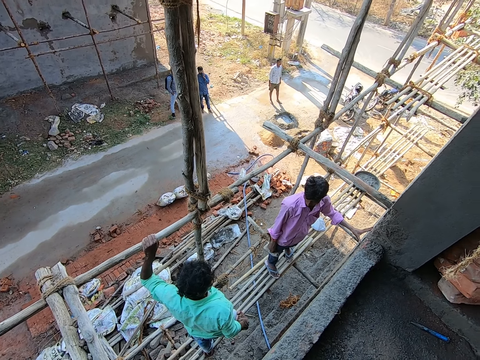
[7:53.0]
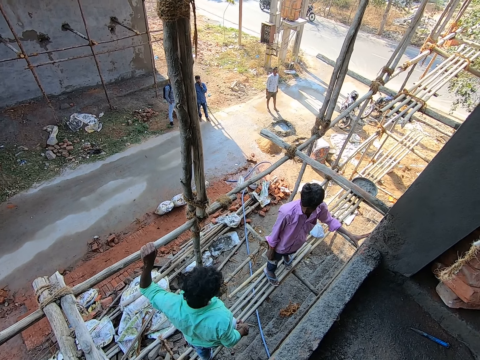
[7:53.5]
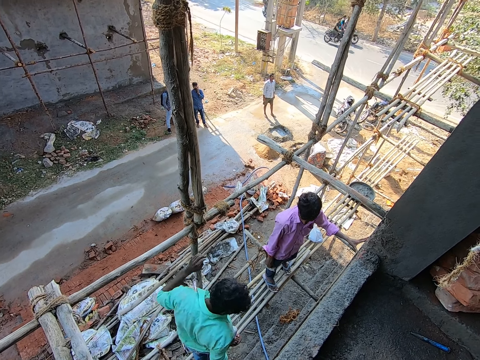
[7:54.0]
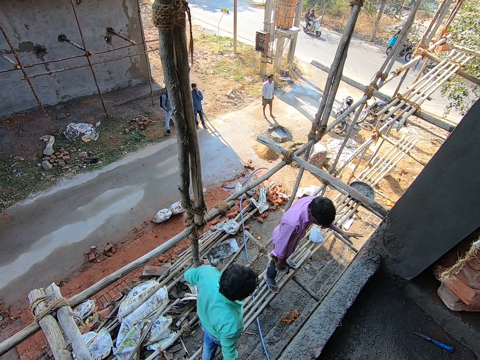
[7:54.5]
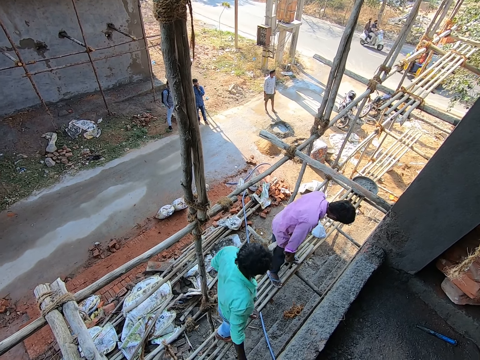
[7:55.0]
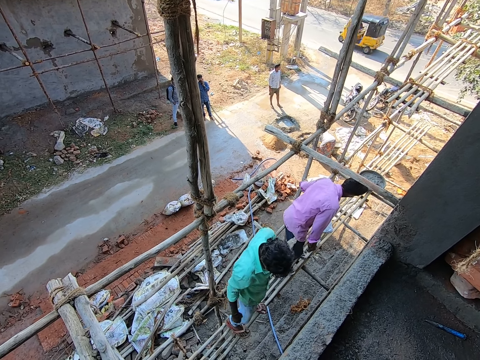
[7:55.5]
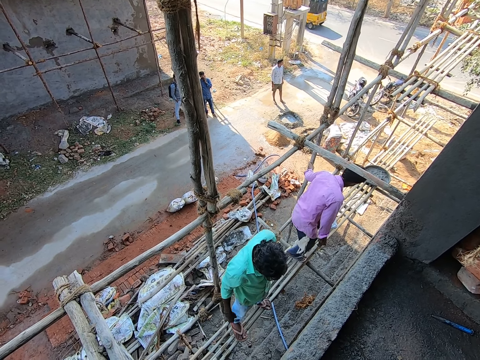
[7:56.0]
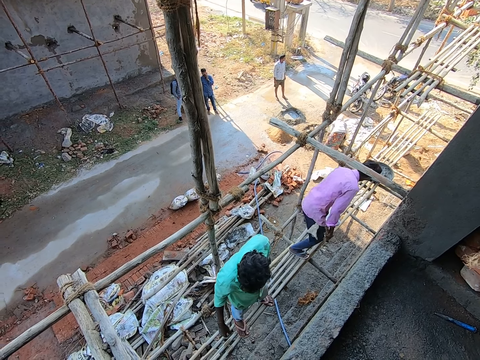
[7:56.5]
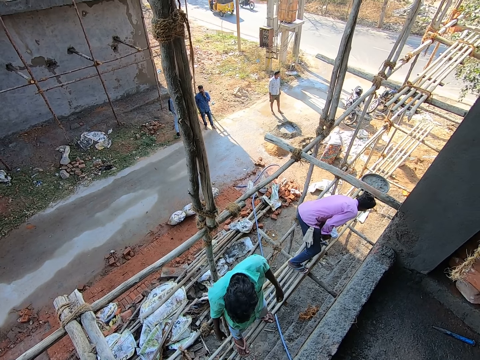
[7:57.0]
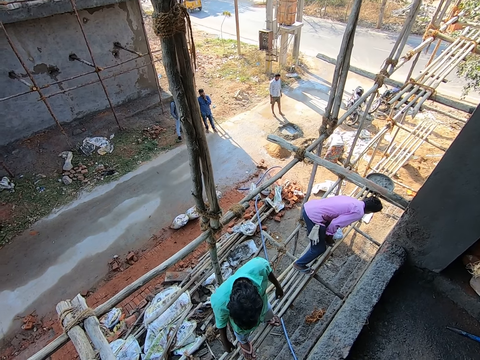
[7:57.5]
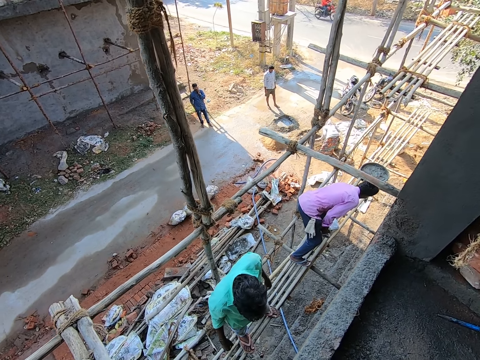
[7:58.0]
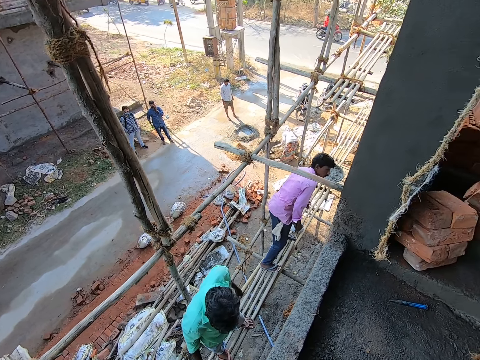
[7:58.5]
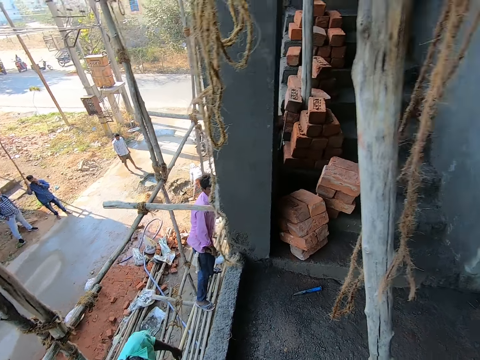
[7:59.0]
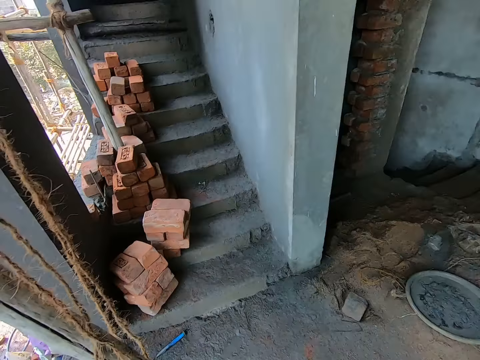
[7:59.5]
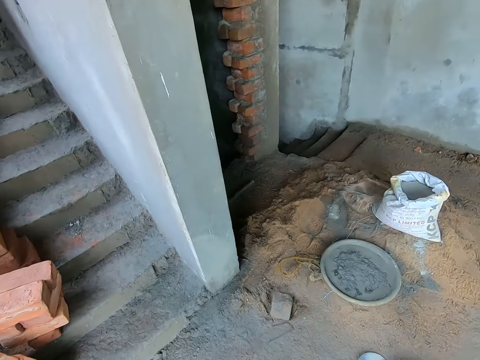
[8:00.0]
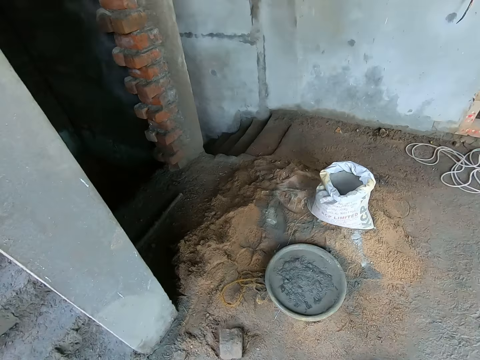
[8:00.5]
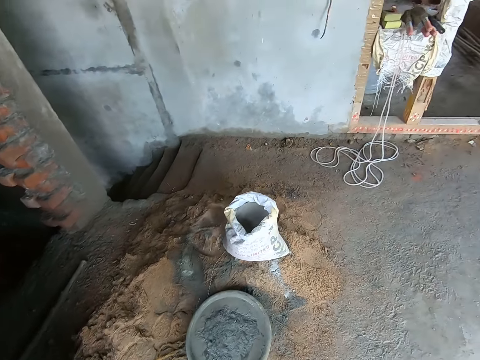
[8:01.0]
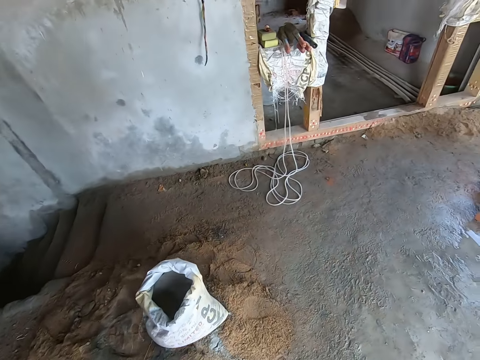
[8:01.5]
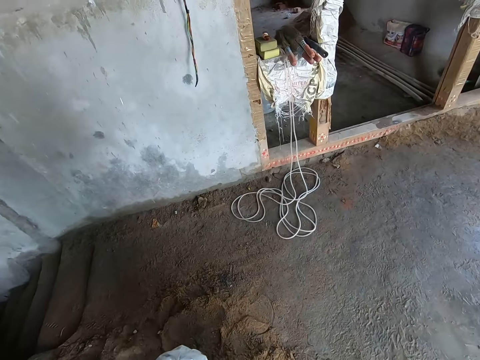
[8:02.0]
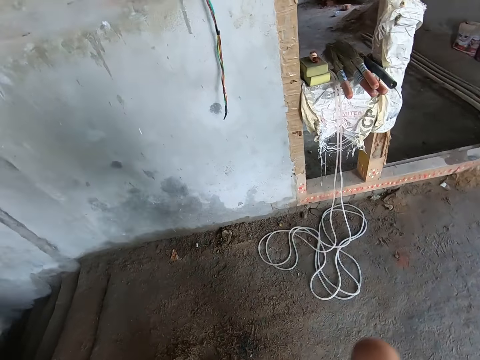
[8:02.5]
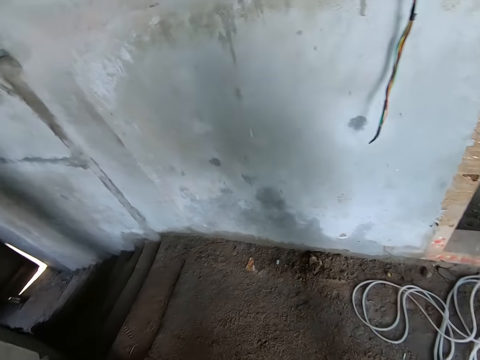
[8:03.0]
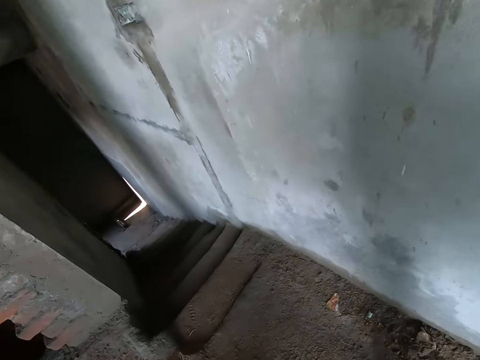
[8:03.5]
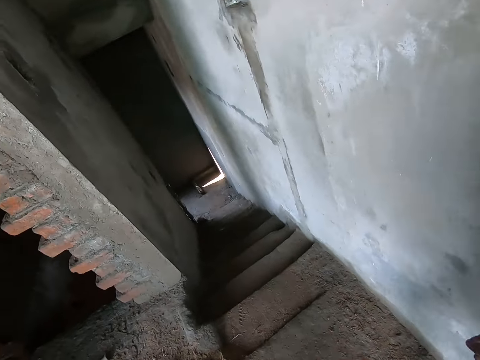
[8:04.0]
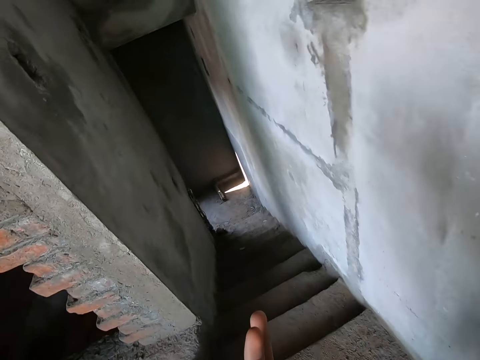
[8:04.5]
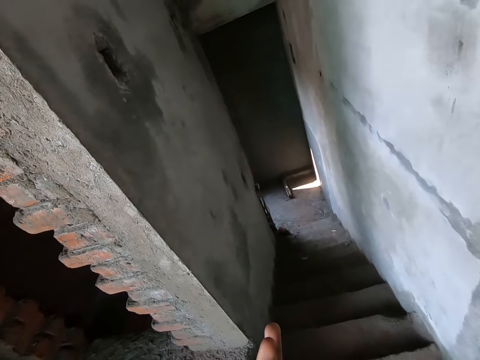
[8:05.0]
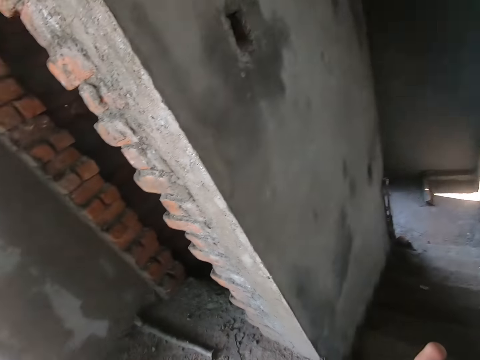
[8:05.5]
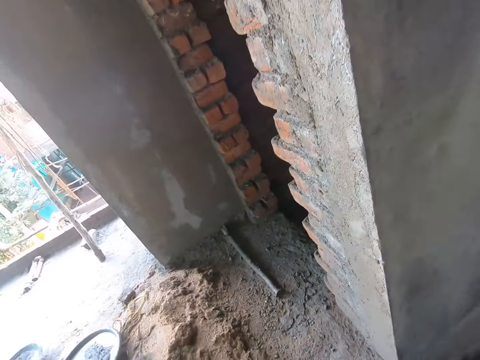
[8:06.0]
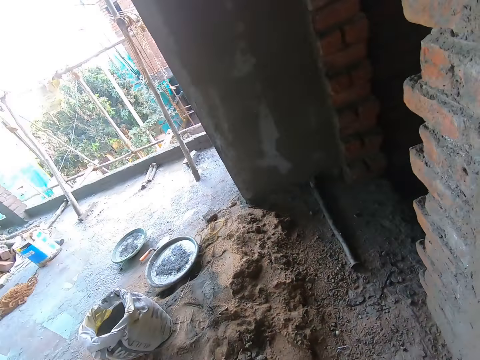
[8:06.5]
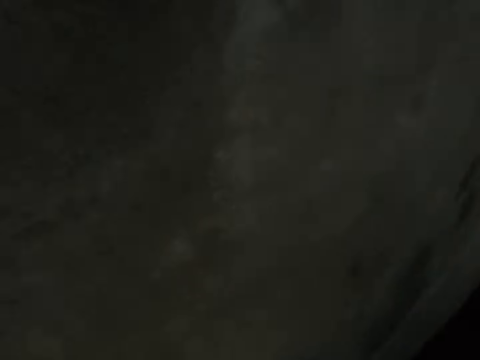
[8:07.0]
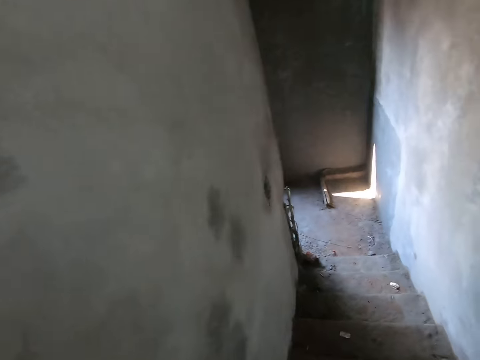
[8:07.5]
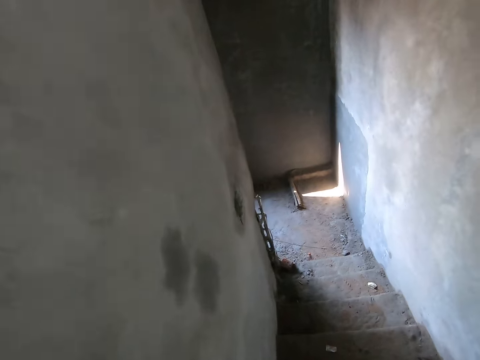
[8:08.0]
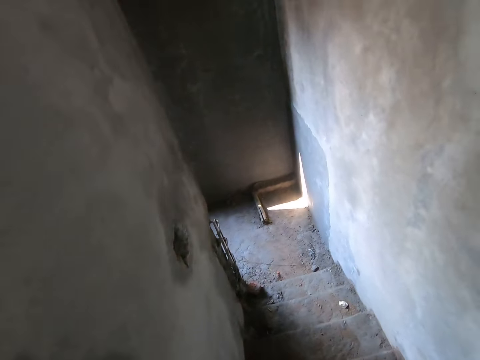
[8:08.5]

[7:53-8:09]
A man picks a nail from the pack of nails on the scaffold with his left hand. The camera wearer looks around. They walk. They walk down the stairs.

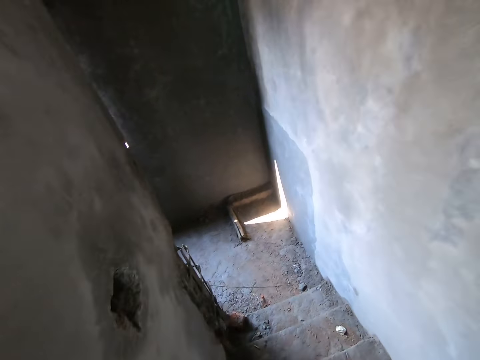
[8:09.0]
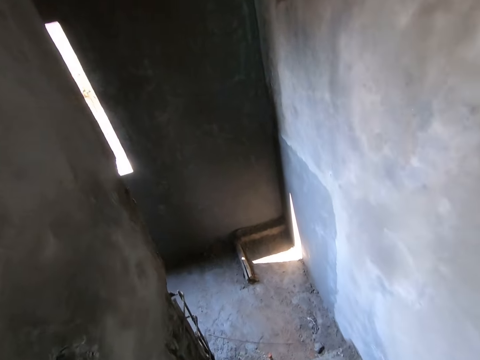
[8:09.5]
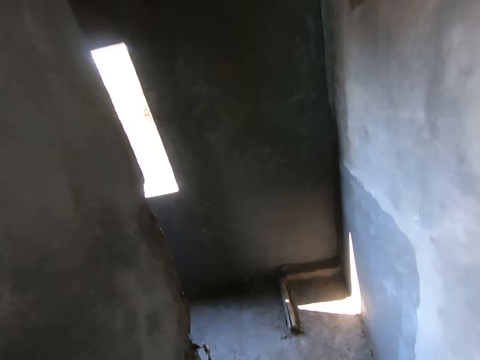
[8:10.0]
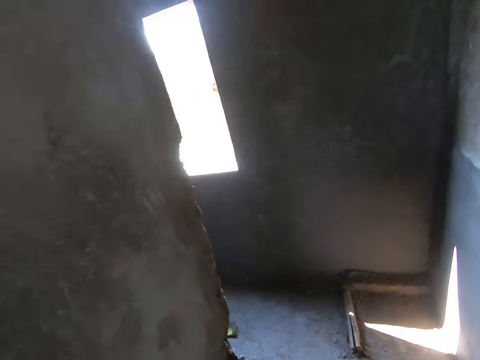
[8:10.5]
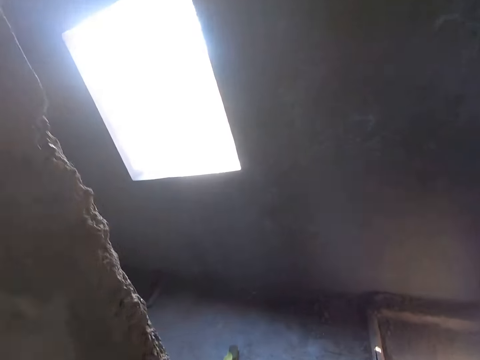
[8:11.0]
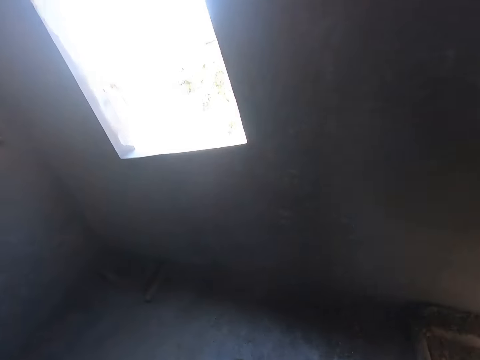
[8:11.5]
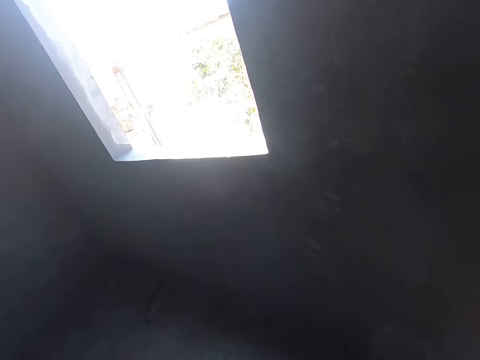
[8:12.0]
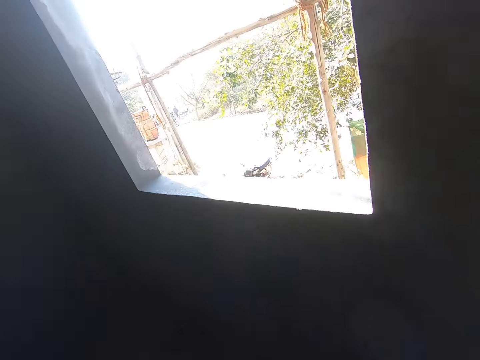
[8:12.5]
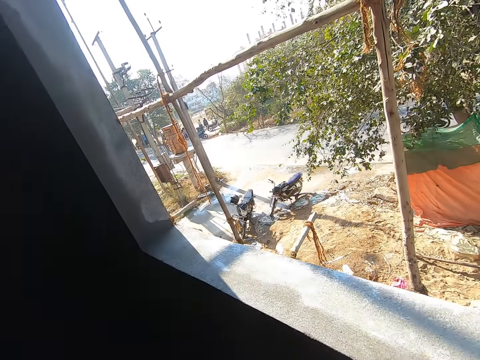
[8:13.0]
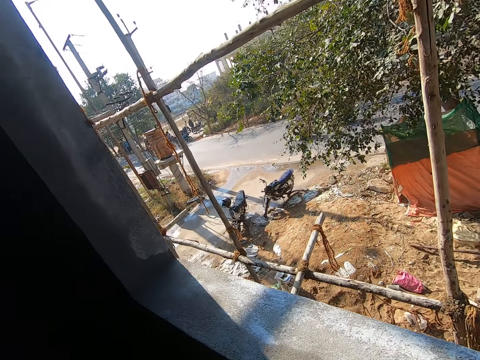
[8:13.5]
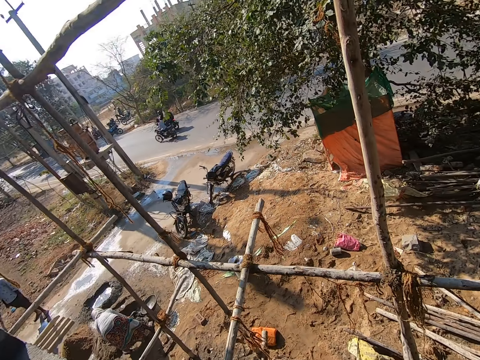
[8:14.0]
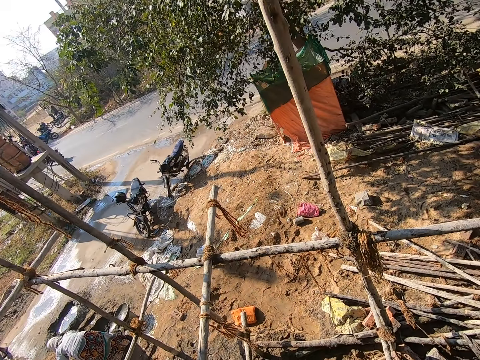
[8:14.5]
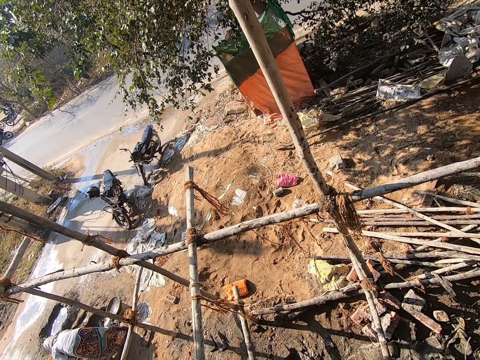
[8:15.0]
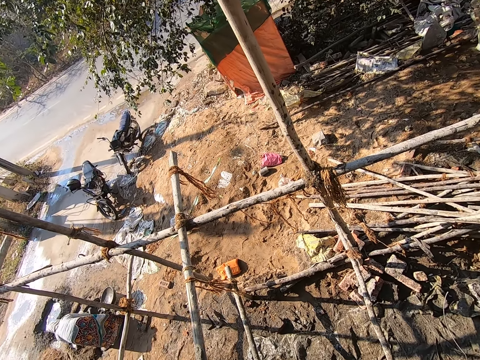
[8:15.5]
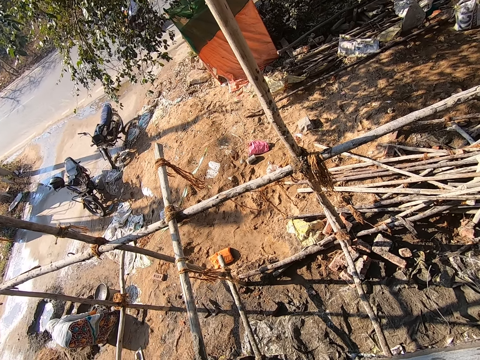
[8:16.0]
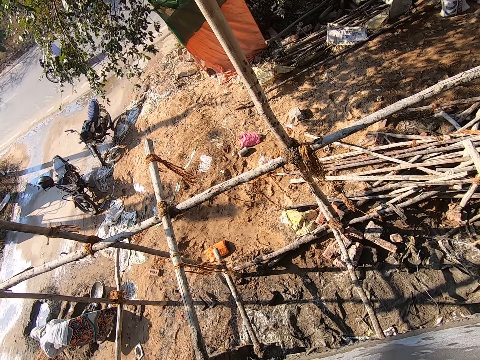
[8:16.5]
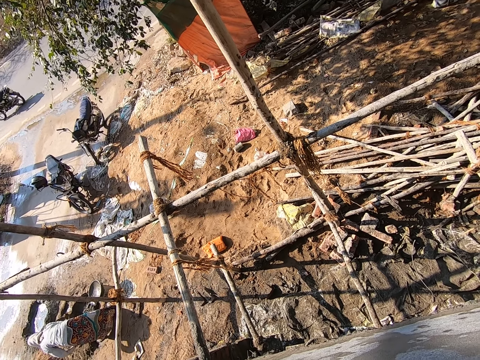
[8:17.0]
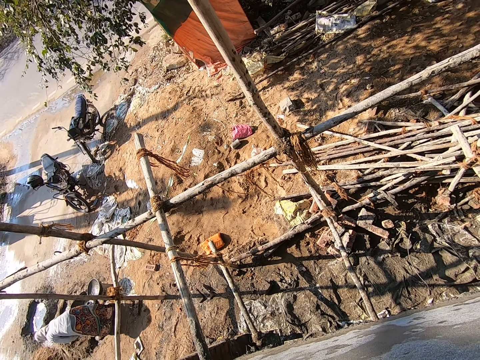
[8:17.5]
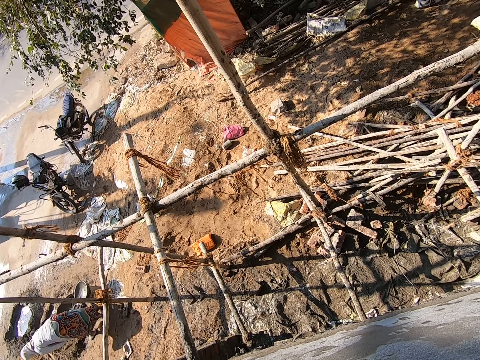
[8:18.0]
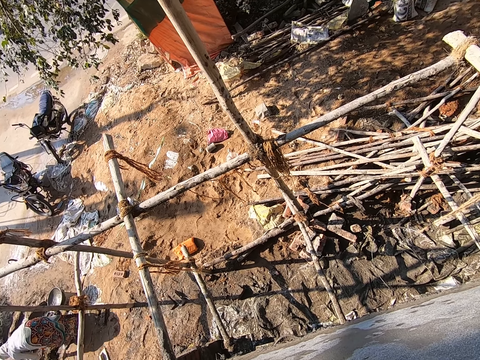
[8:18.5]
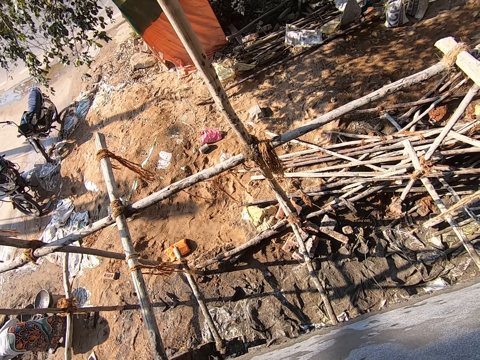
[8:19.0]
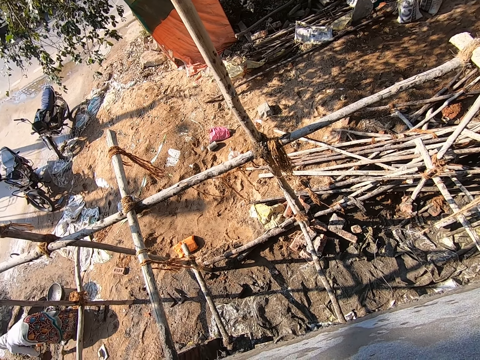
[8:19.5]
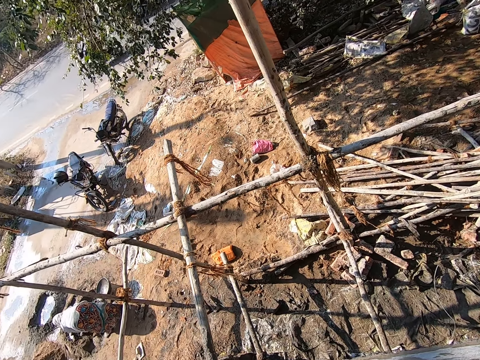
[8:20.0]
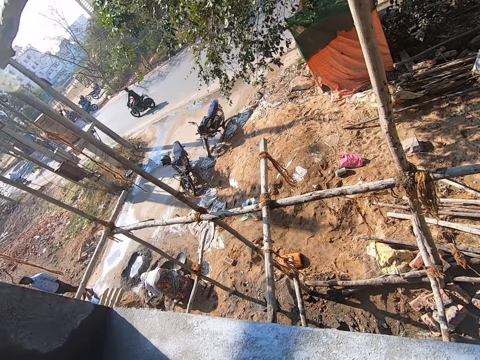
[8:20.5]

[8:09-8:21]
The camera wearer looks through the window.
